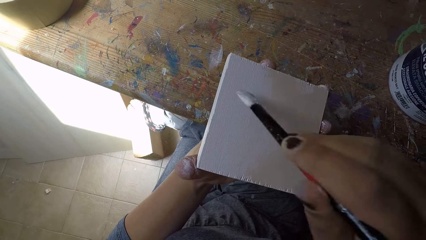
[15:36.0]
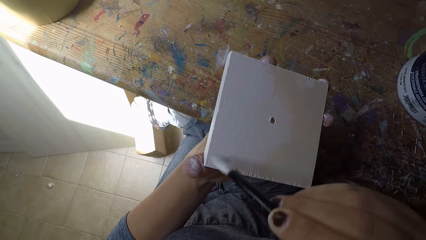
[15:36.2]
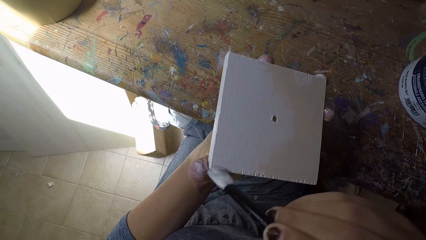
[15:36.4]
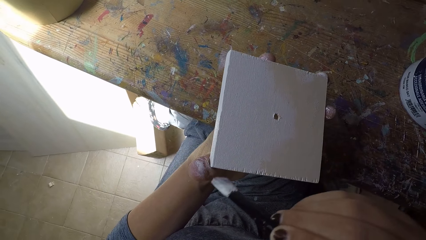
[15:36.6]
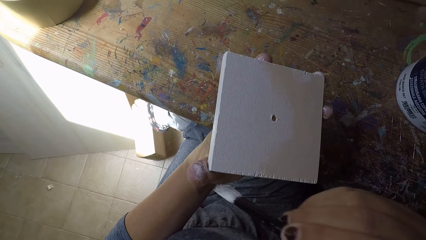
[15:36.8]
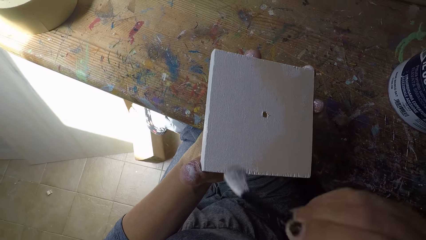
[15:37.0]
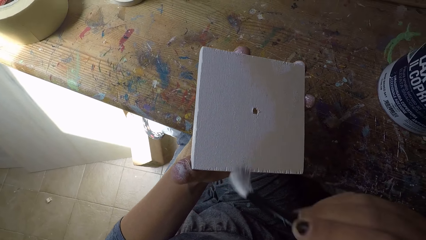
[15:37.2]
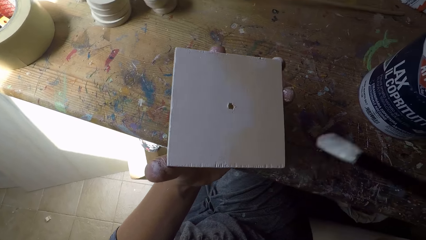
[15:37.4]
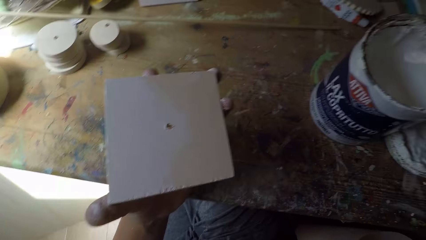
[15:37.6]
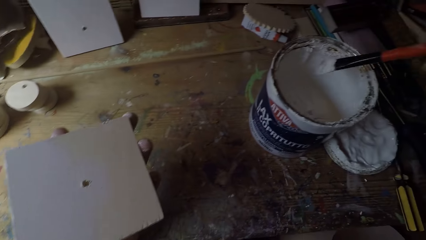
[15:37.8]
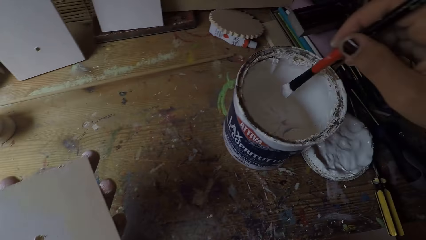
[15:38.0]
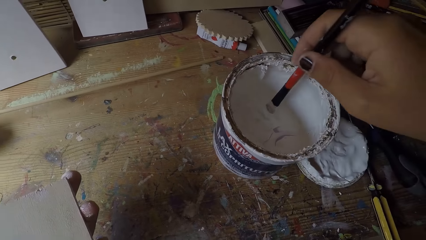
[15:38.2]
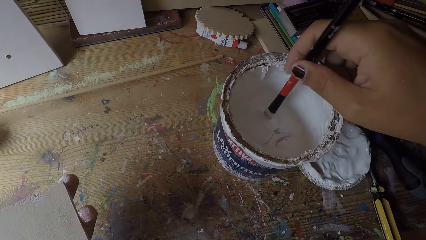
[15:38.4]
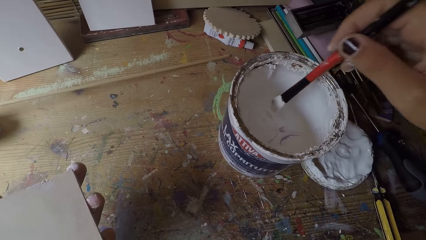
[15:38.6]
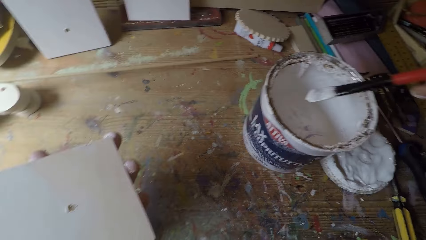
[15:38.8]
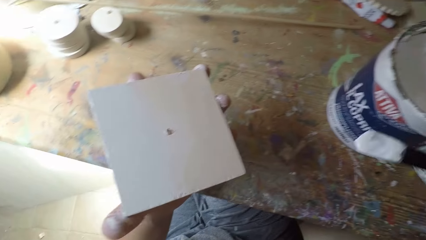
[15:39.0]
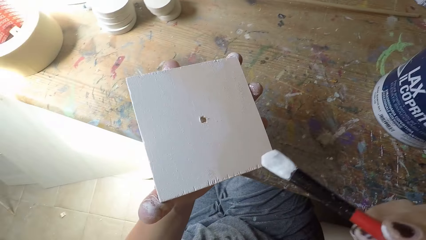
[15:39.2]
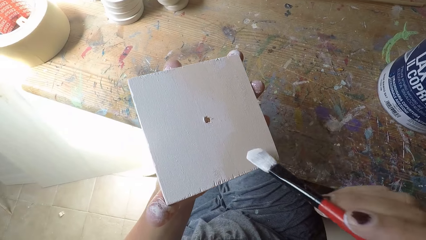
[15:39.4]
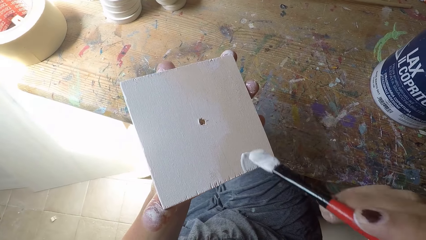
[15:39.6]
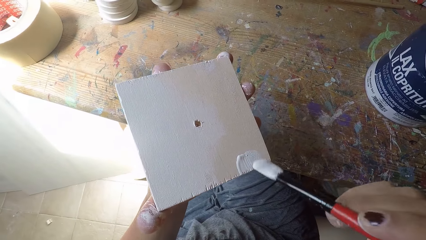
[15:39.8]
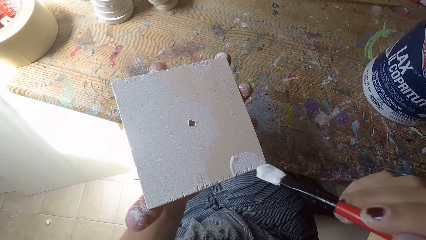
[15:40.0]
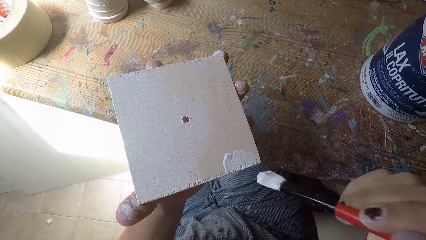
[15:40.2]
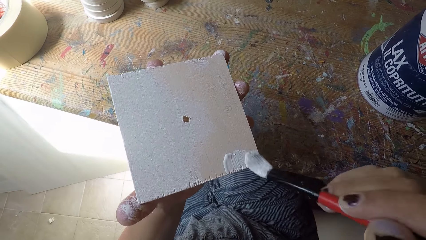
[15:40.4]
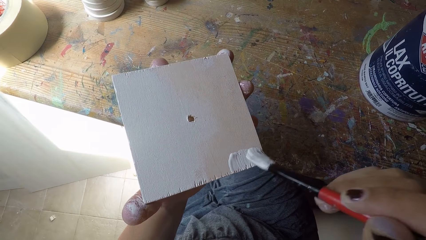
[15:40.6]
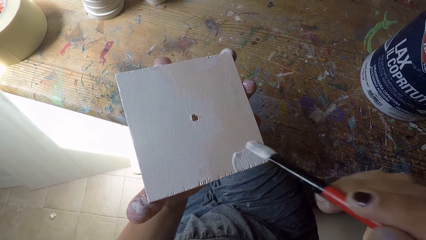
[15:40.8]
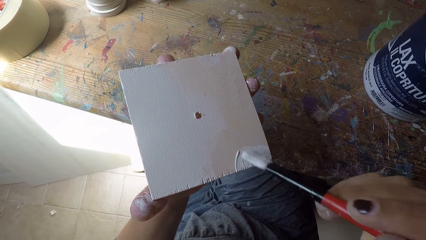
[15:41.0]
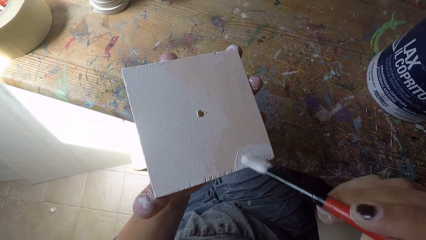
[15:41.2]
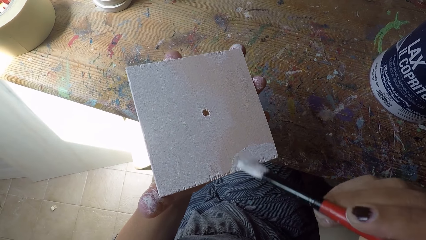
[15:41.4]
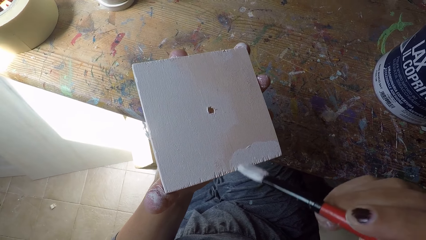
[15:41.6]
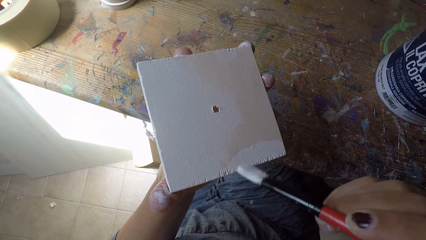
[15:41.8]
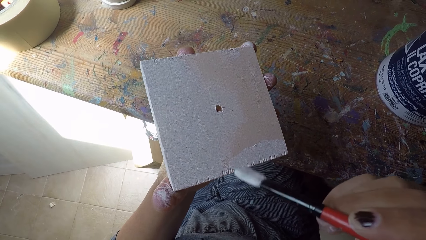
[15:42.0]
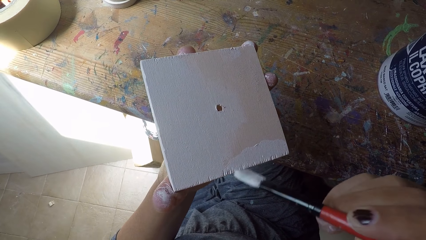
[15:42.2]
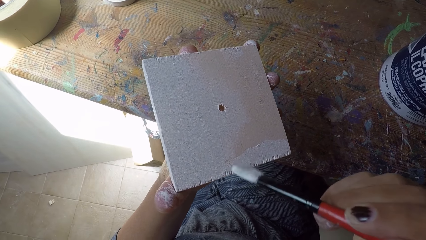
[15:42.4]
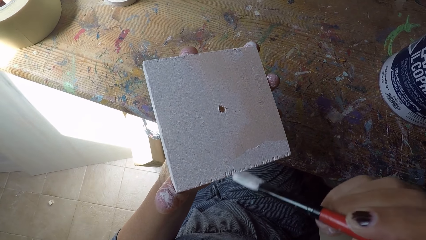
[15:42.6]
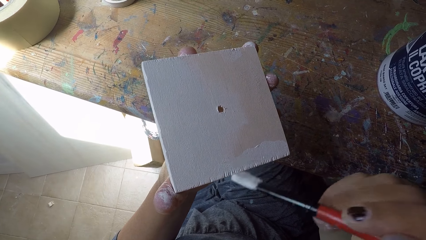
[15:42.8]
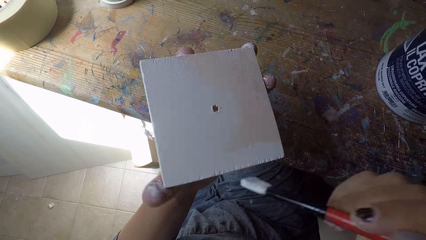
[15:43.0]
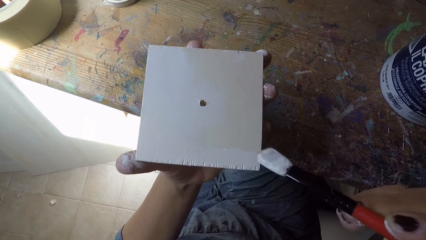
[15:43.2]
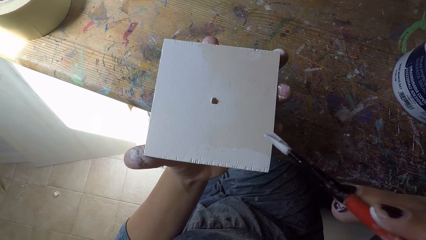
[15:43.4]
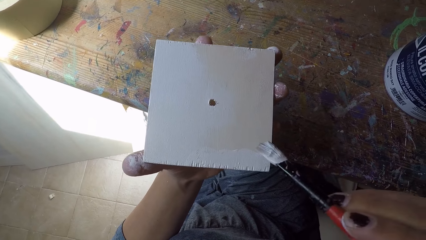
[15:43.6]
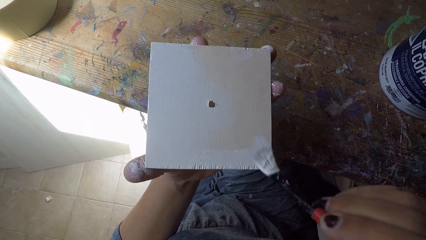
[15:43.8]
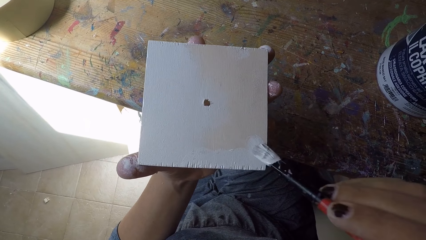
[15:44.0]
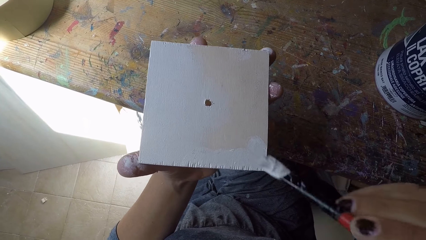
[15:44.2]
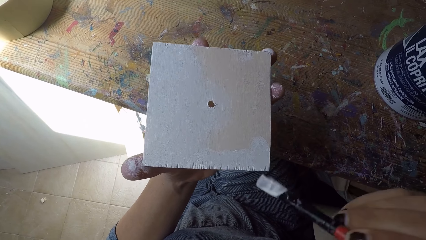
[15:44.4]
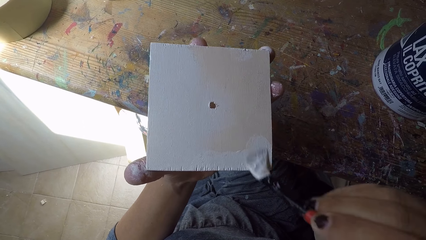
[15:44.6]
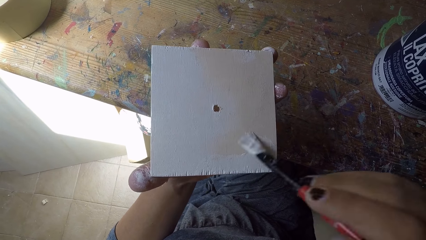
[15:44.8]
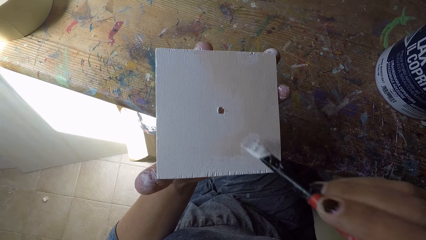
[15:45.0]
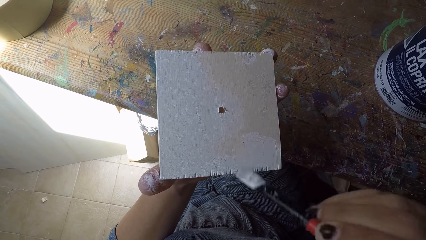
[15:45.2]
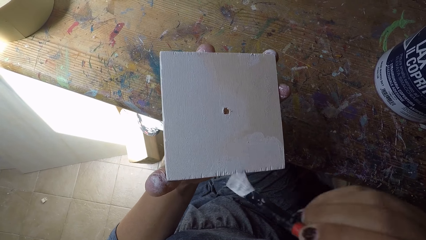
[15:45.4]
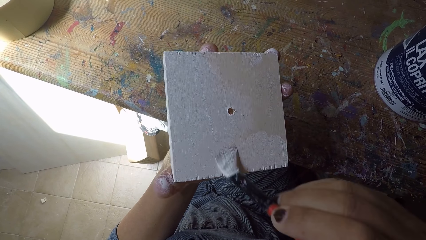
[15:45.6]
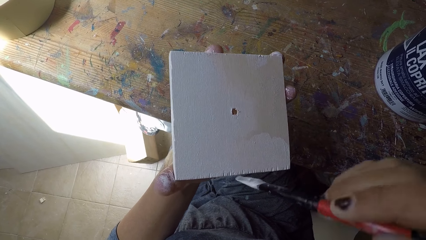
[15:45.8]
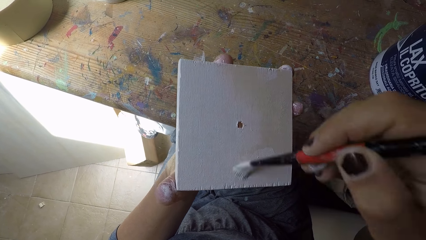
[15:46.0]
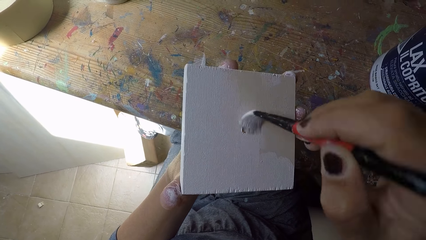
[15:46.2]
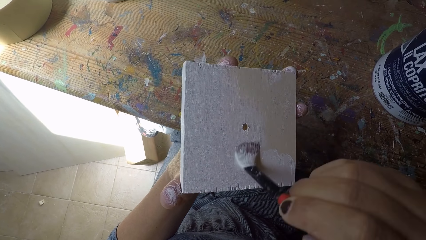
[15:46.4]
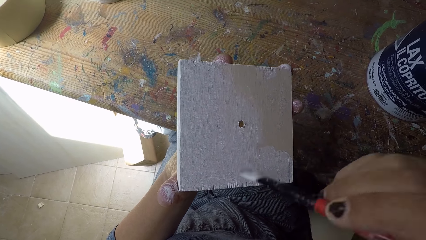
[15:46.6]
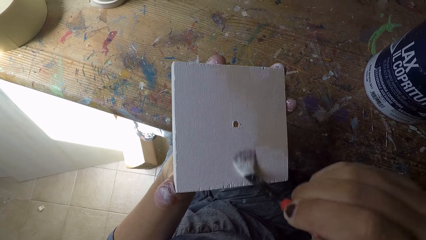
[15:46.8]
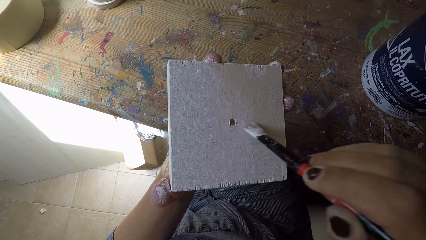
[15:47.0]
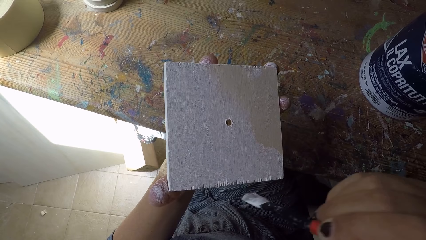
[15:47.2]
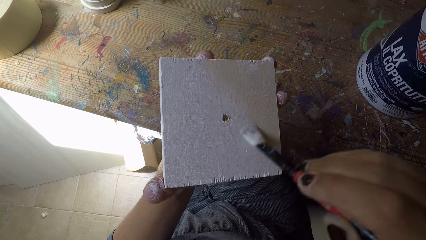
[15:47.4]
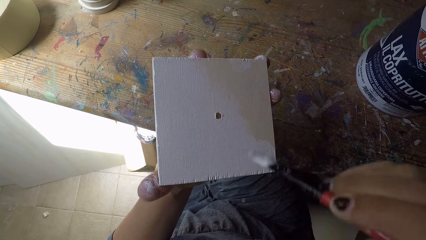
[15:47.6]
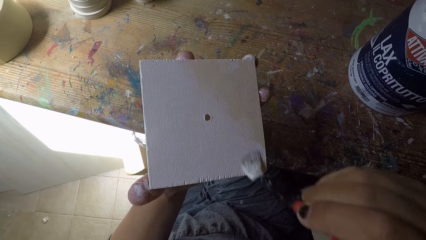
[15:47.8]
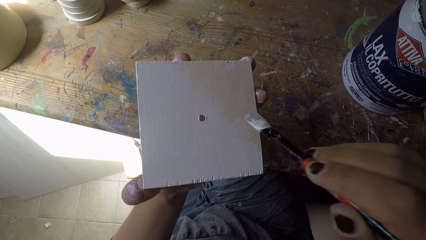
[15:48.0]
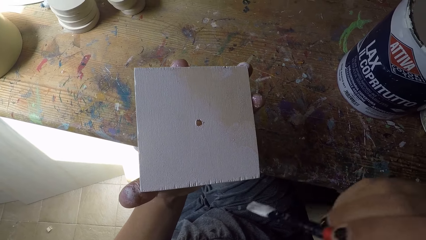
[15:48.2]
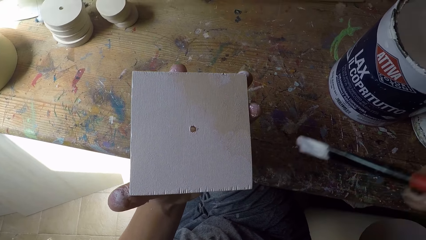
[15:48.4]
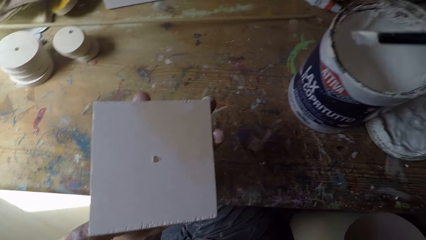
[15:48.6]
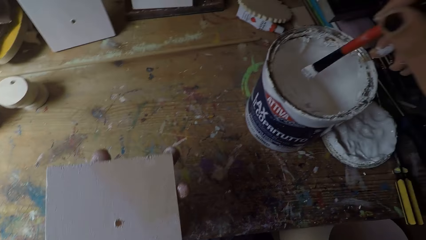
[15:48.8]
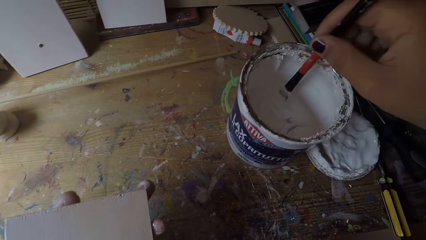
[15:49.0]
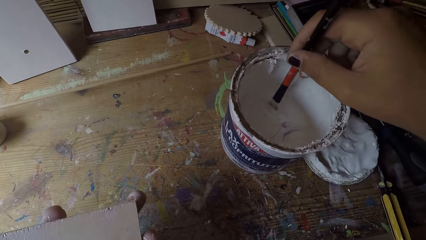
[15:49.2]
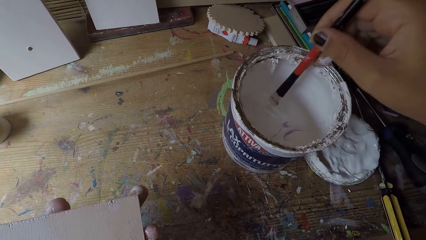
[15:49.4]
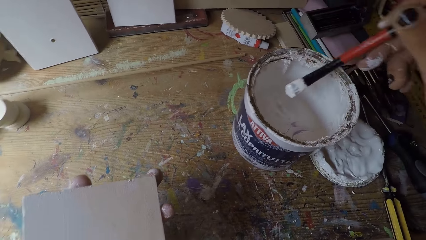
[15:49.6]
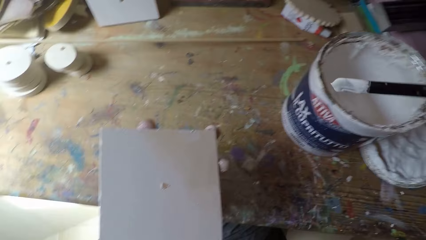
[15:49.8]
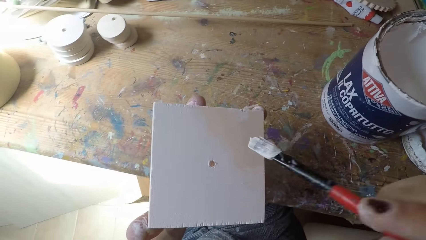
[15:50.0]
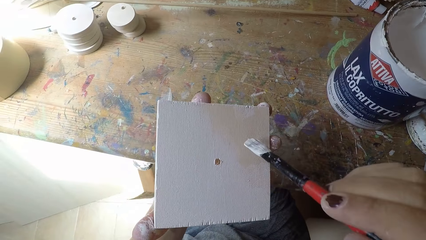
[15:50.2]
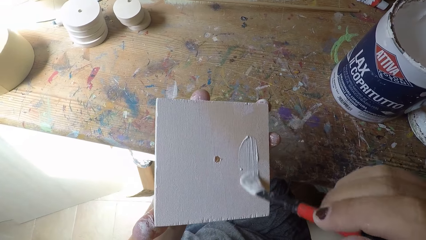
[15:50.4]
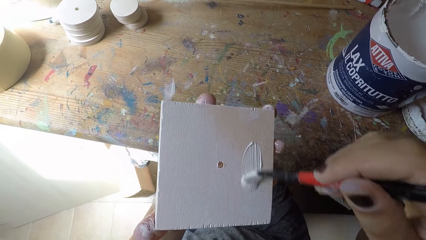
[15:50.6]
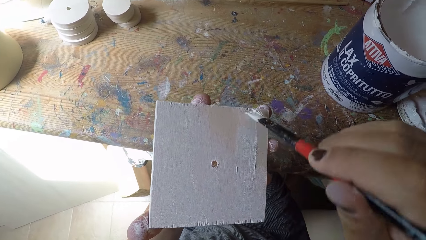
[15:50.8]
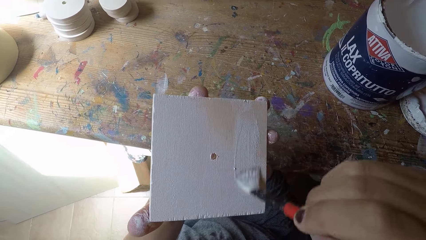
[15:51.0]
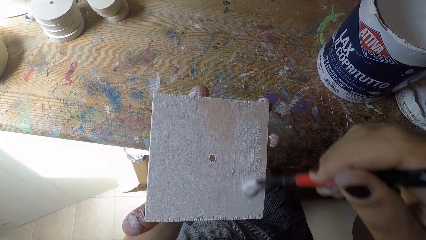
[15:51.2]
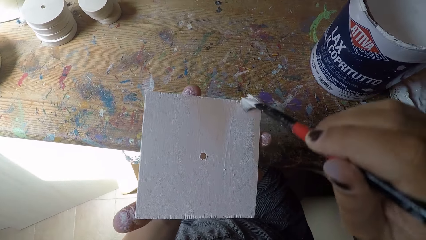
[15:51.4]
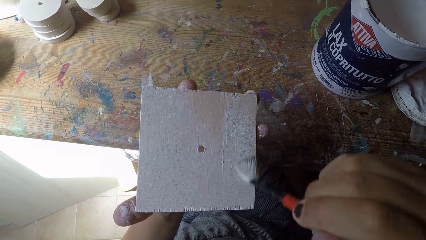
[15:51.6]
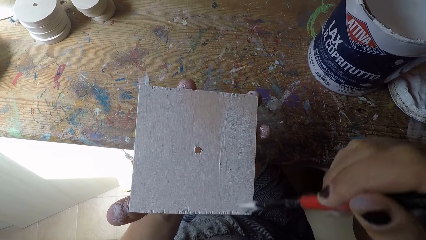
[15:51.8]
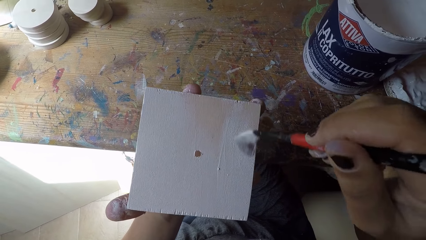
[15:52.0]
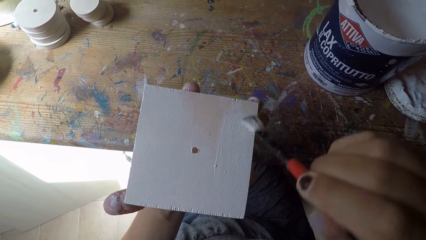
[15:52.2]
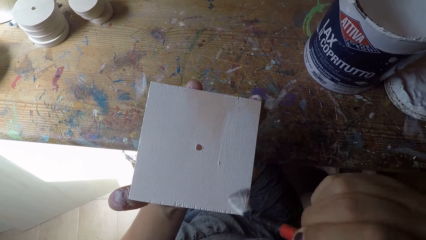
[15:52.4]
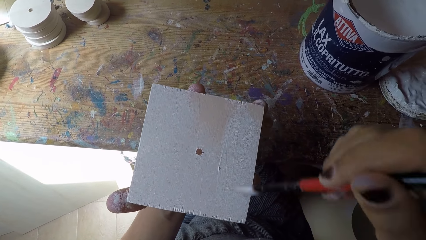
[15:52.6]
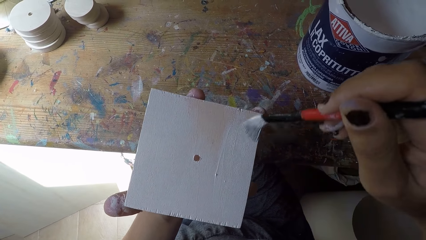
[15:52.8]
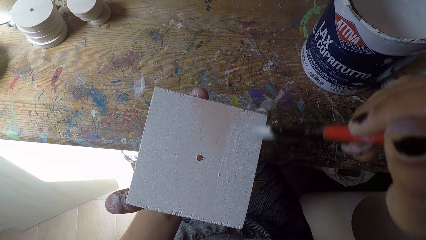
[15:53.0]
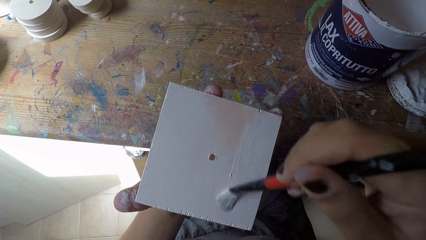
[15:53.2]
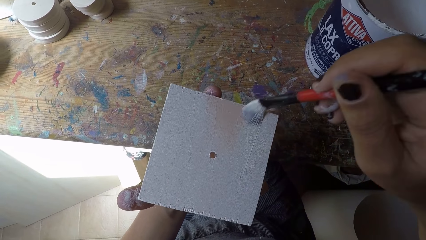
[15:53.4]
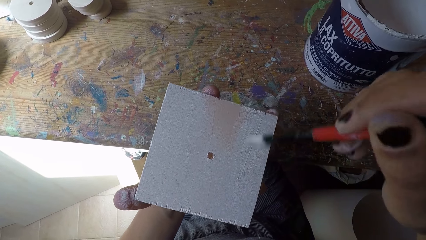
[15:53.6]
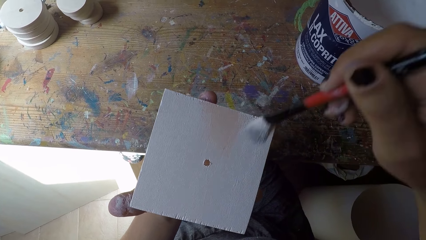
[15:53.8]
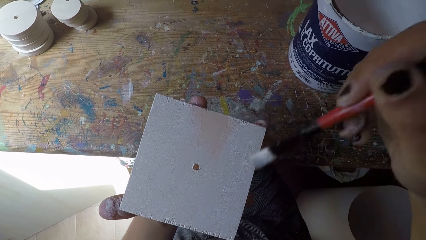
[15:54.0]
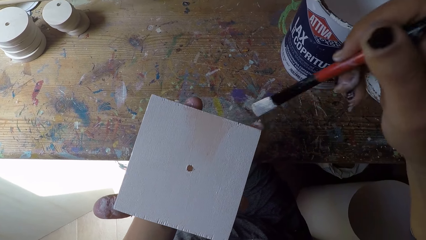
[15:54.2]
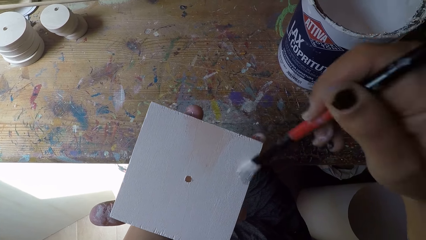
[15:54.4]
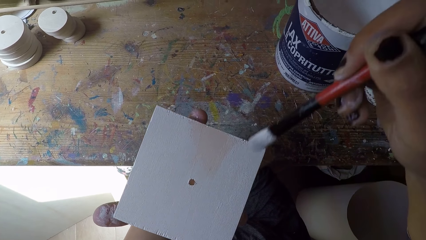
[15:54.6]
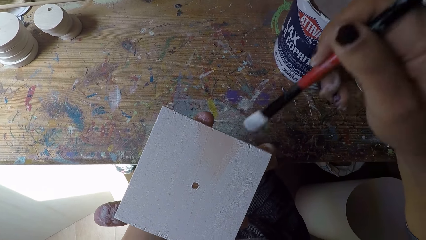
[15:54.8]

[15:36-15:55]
The camera wearer dips the paintbrush in his right hand into the paint can. He paints the wooden plank with the paintbrush in his right hand. He dips the paintbrush in his right hand into the paint can. He paints the wooden plank with the paintbrush in his right hand.
